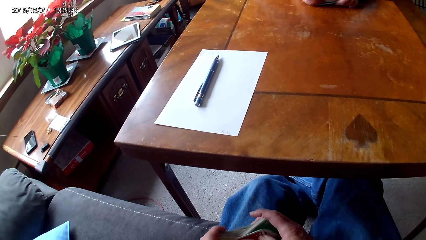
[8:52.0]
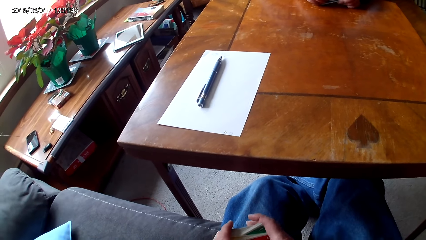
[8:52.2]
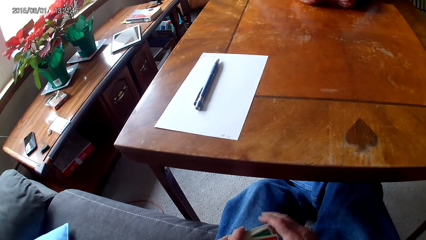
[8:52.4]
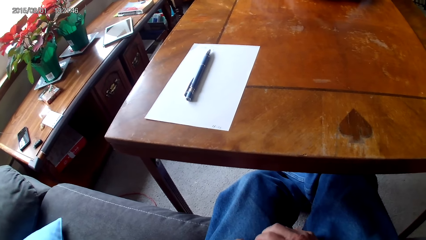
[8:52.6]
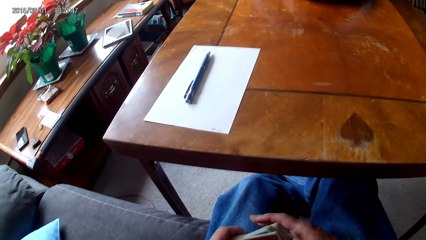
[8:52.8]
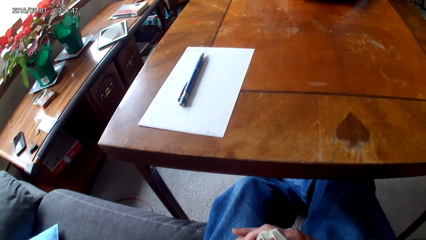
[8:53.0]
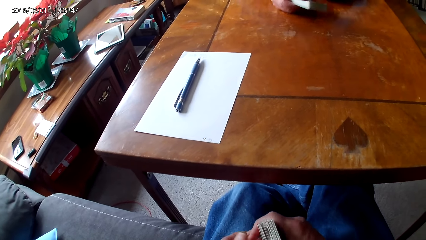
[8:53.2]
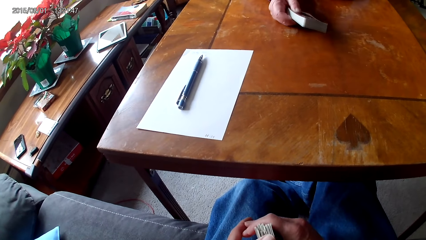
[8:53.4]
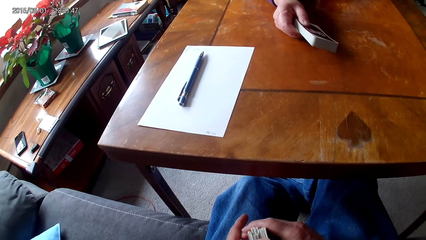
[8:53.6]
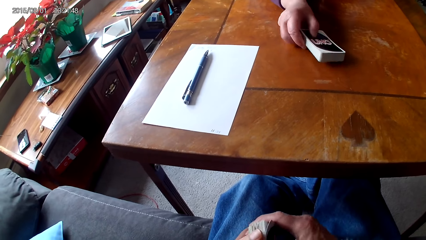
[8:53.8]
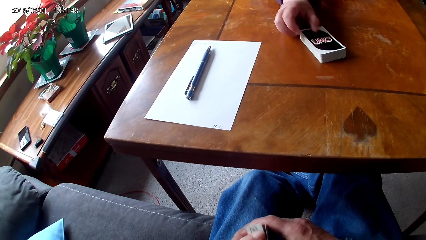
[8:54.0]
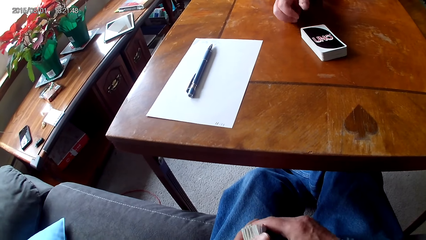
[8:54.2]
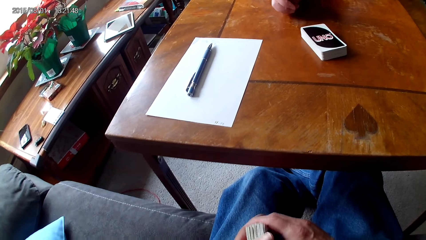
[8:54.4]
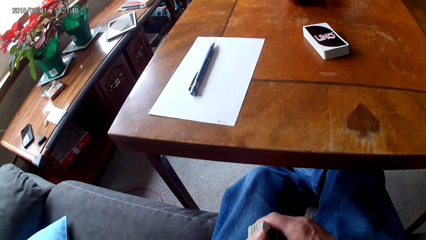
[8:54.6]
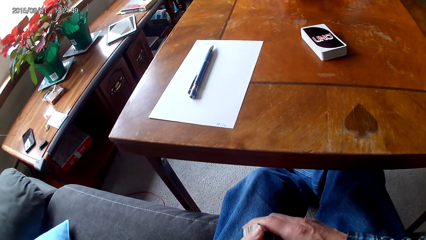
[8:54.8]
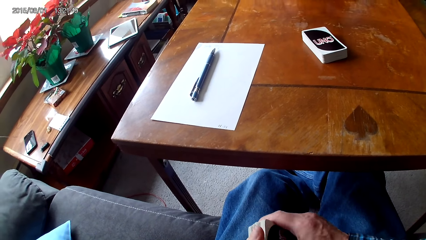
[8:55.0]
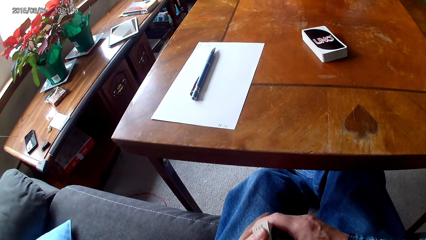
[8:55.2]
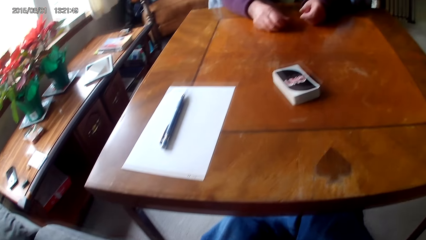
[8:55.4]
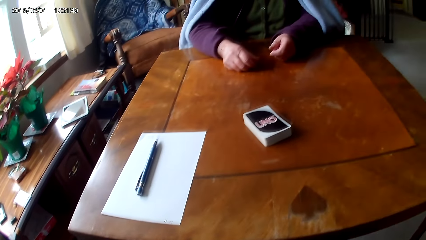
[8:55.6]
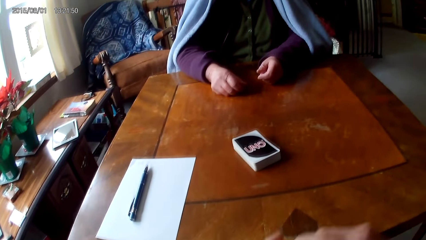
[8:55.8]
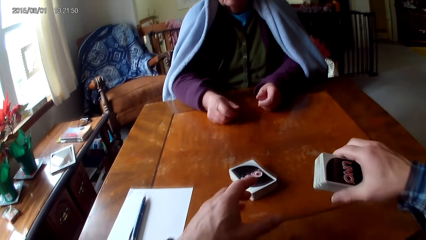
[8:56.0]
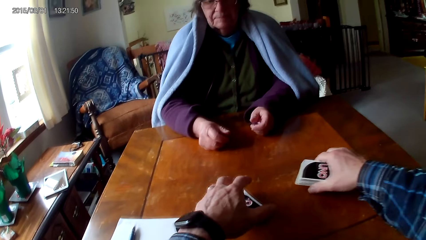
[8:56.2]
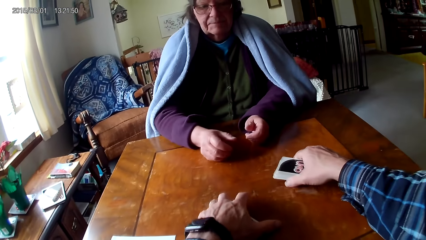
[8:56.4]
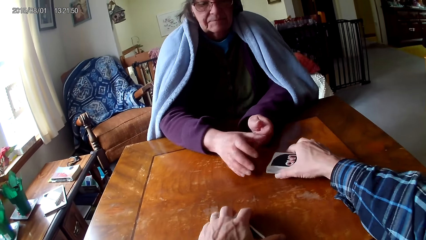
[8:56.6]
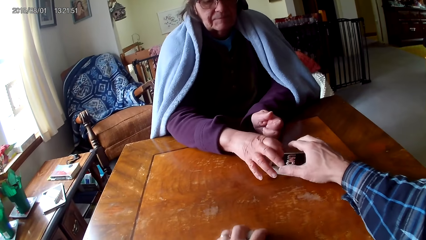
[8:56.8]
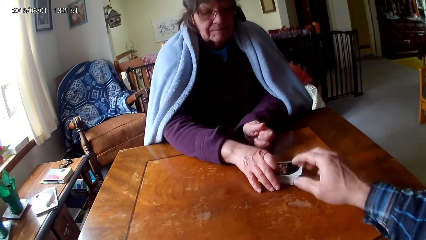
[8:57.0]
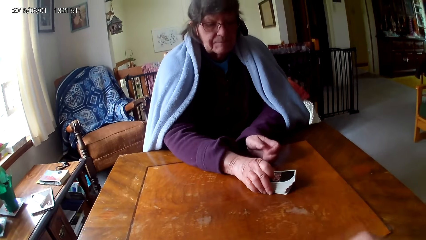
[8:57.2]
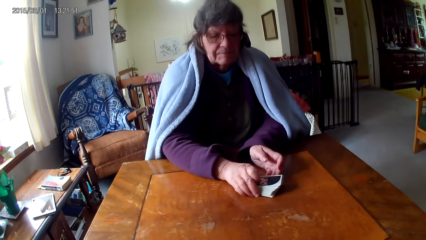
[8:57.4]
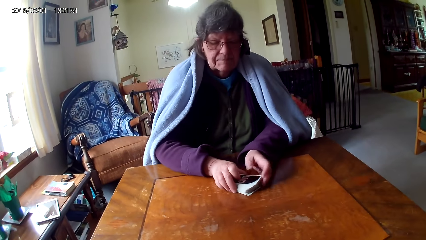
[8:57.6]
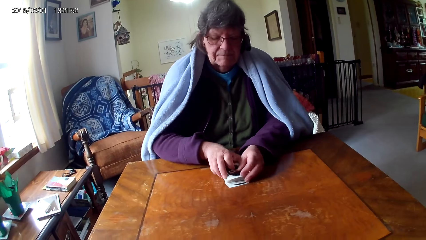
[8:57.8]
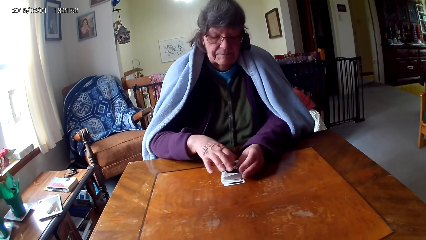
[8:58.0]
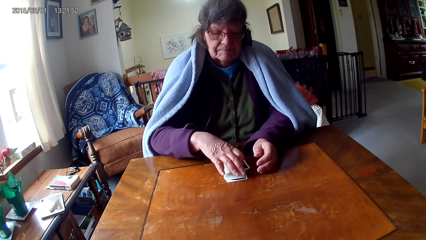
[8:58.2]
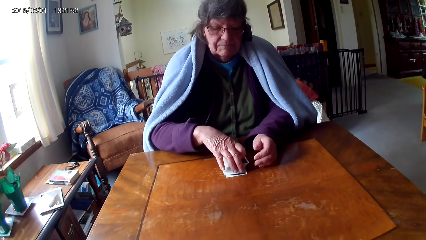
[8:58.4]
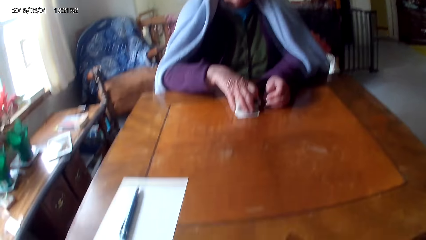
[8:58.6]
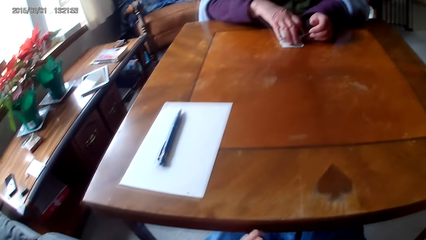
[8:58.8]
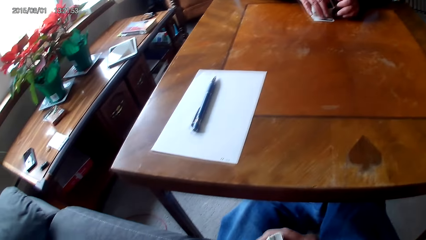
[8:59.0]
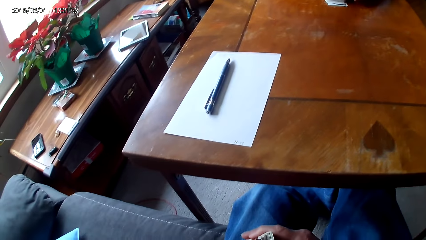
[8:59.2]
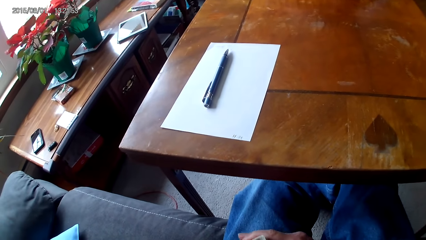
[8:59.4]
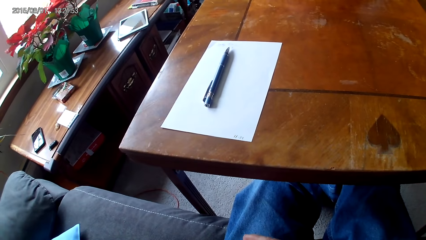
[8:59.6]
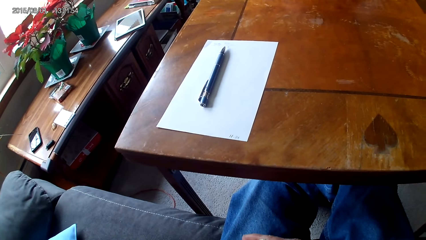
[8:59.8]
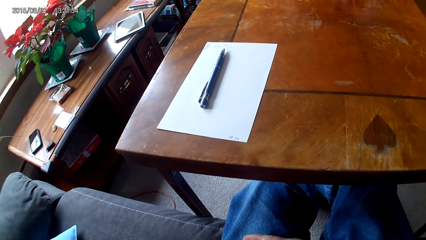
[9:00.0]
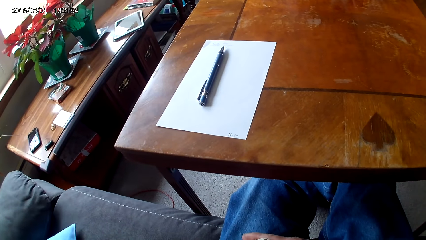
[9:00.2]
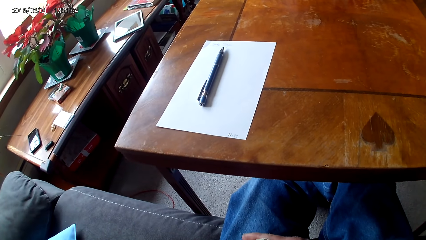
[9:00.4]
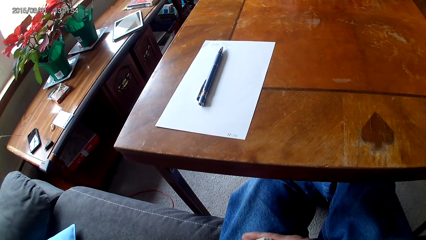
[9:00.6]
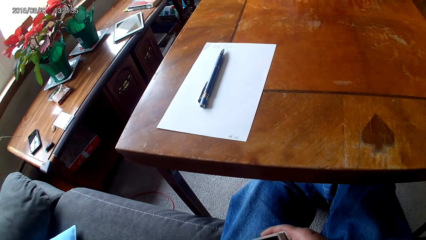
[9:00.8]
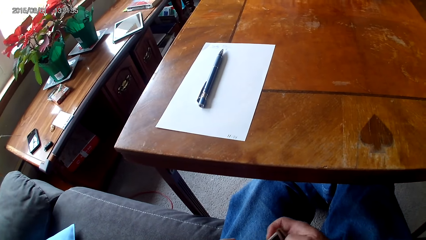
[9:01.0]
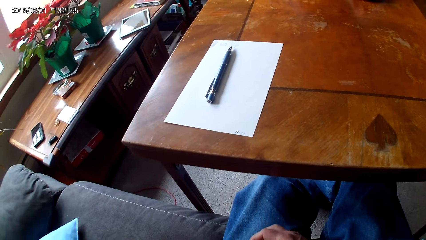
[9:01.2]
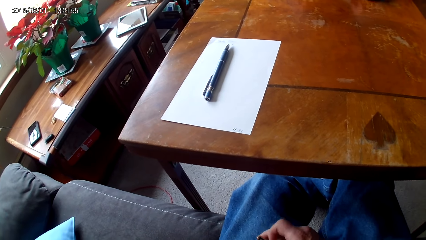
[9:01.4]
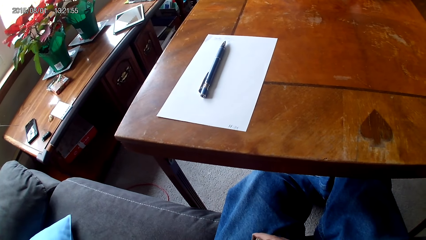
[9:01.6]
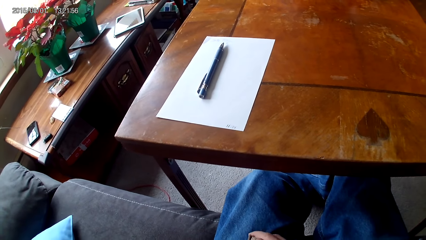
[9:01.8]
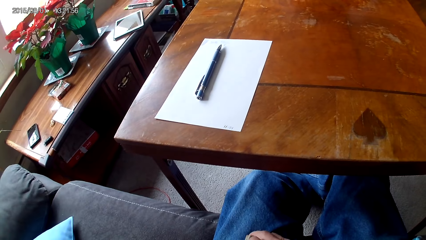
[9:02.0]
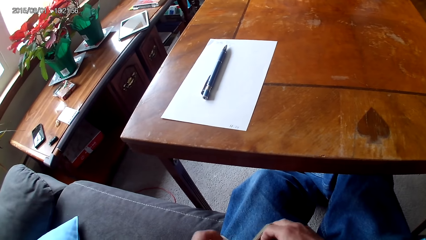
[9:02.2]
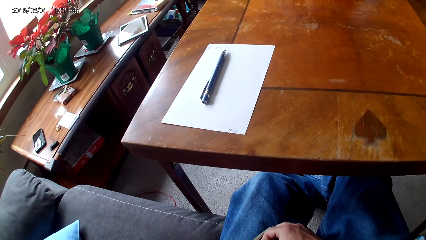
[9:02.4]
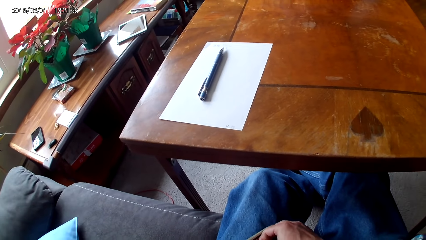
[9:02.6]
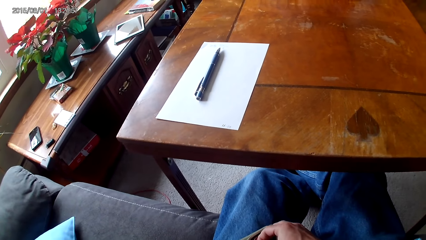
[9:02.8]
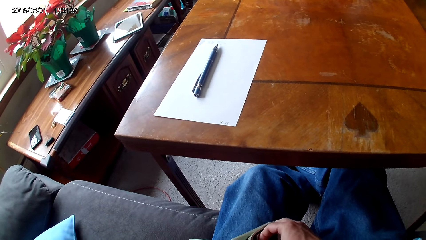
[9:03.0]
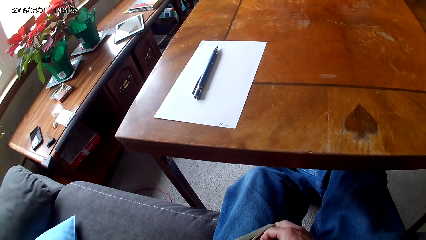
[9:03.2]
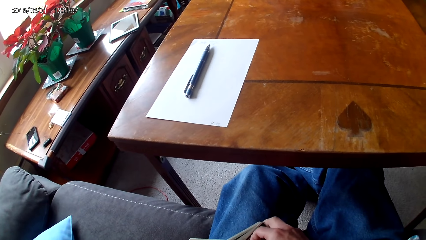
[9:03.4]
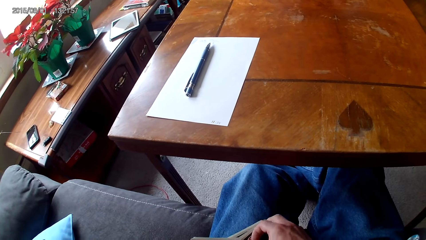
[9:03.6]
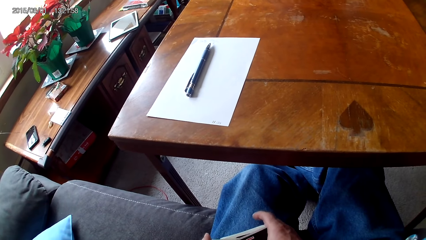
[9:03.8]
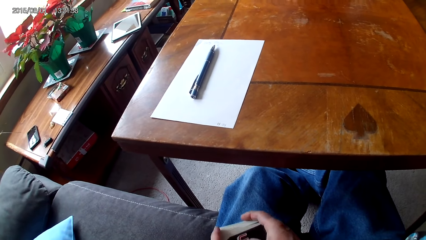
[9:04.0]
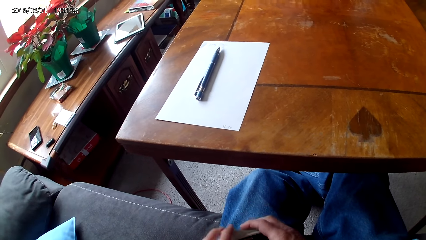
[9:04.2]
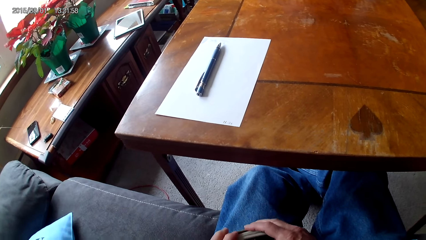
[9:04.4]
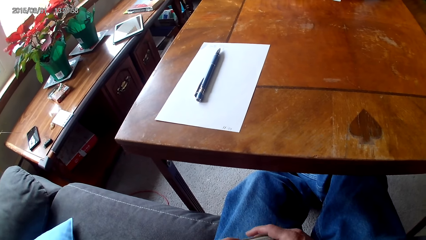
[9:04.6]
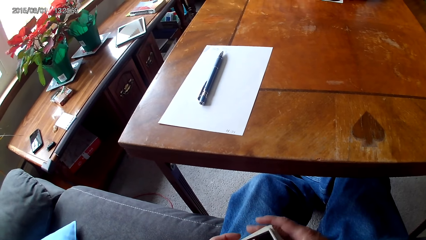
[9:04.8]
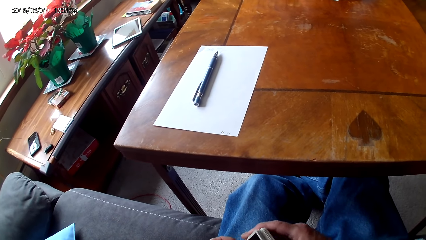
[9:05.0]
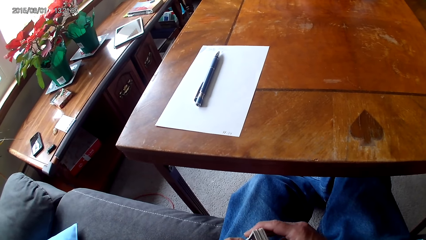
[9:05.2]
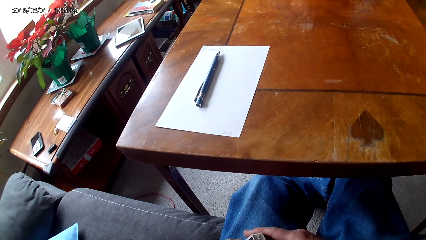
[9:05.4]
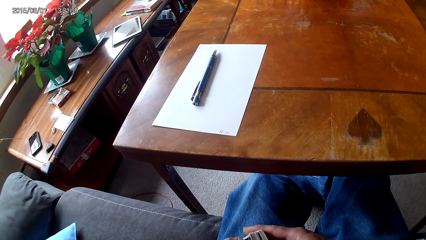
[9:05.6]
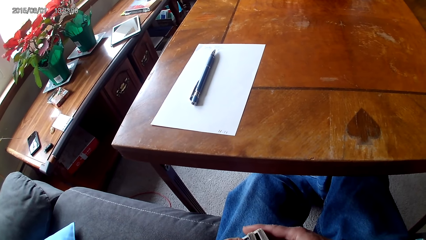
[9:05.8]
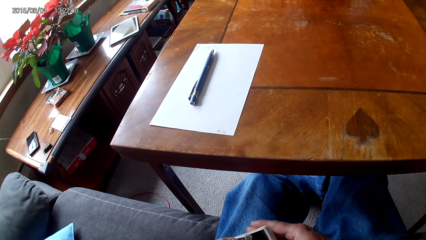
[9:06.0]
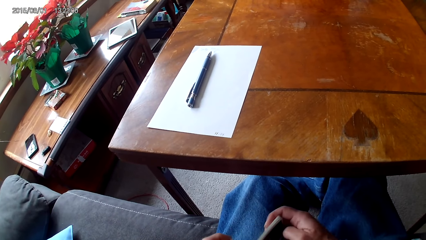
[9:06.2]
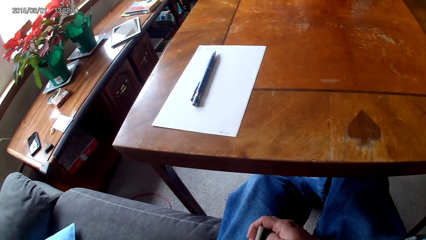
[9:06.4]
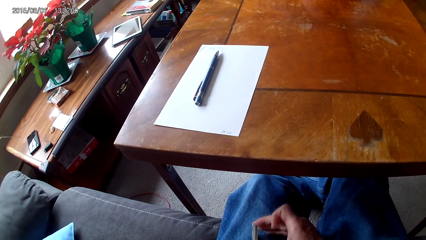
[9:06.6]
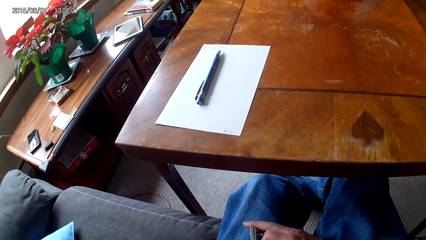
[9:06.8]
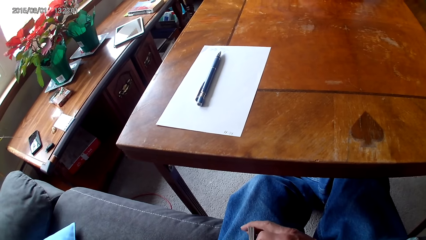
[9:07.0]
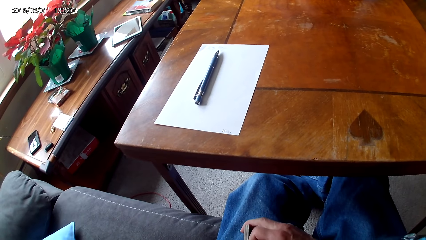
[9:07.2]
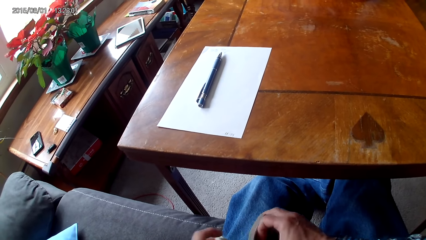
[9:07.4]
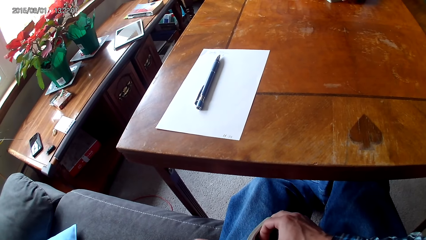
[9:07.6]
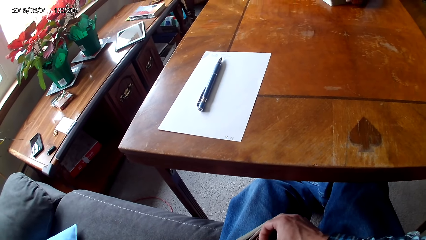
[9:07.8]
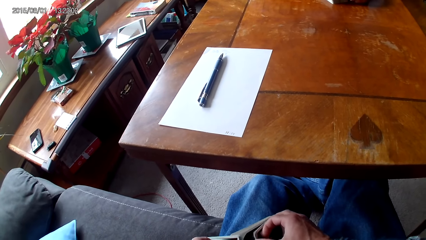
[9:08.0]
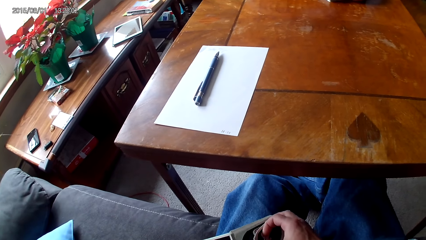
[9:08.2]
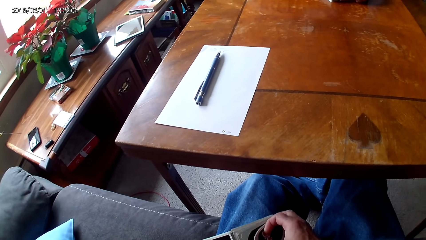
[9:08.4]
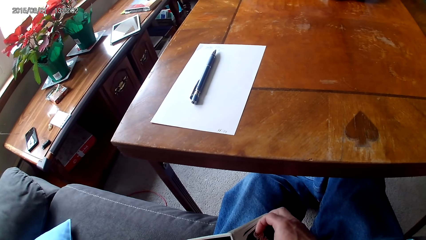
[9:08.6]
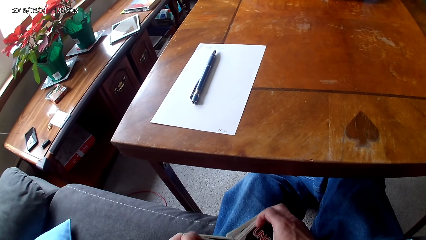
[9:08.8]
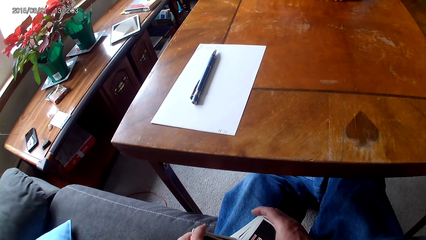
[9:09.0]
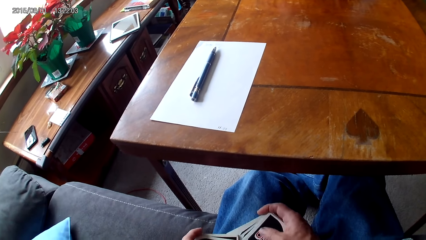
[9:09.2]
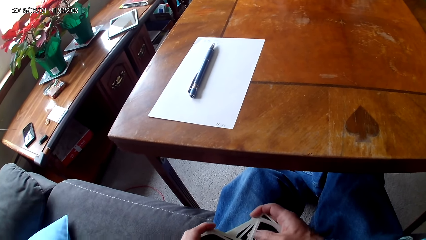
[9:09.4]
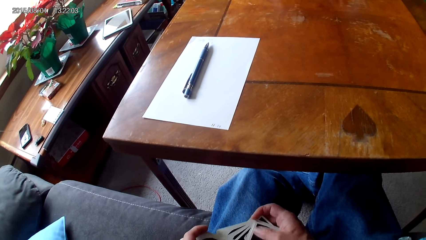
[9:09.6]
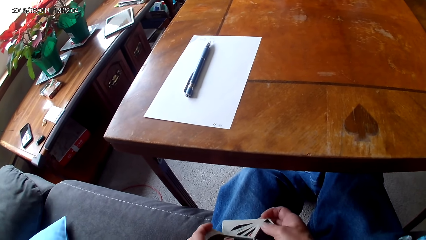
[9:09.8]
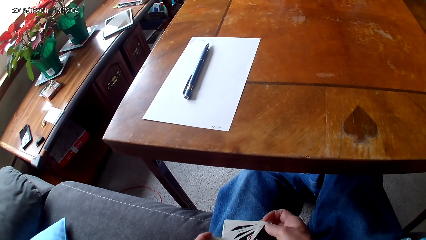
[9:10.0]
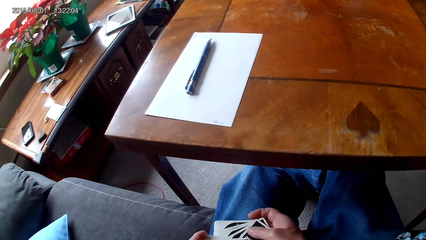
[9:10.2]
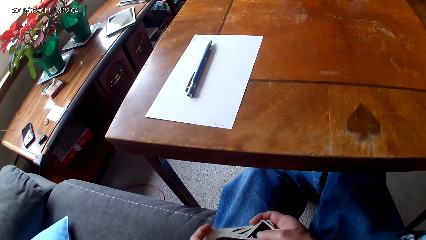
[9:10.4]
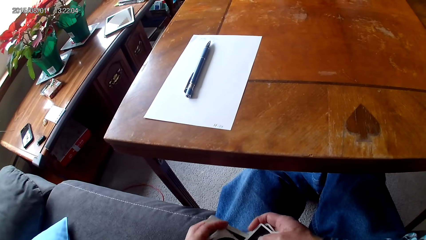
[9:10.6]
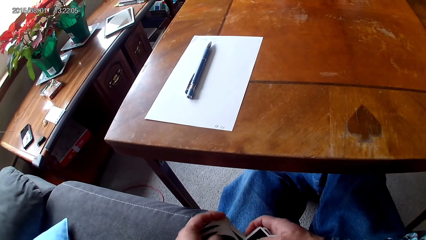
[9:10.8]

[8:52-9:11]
The camera wearer holds cards on a lap with hands. A woman puts down the cards on a table and moves the cards in the table. The camera wearer puts down the cards on the table, hands the cards to the woman, and moves the cards on the table. The woman moves the cards on the table and picks the cards on the table. The camera wearer separates the cards, moves the cards on the lap, shuffles the cards, holds the cards on the lap with hands, separates the cards, and moves the cards on the lap.
